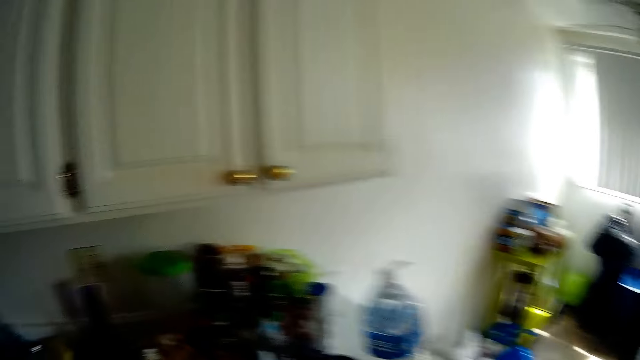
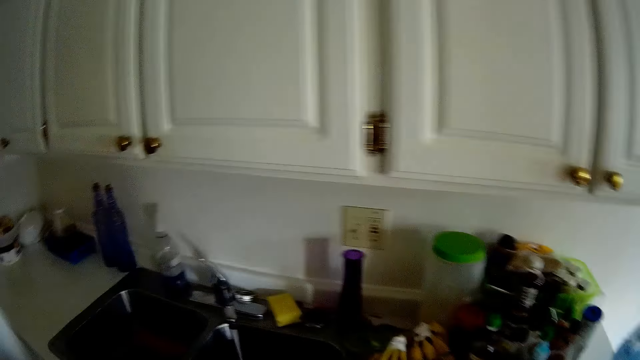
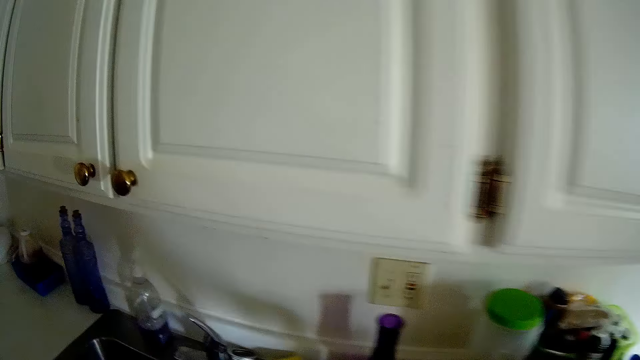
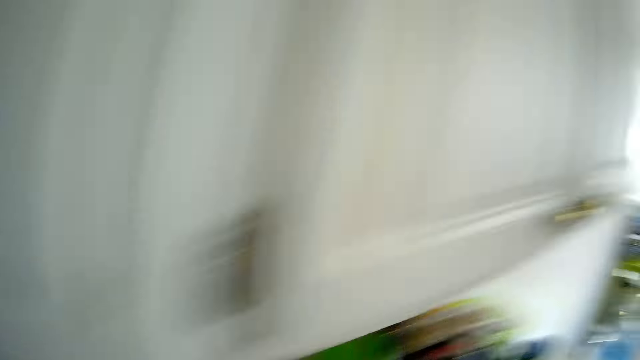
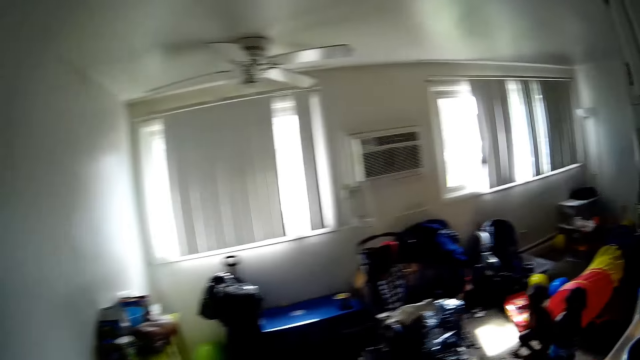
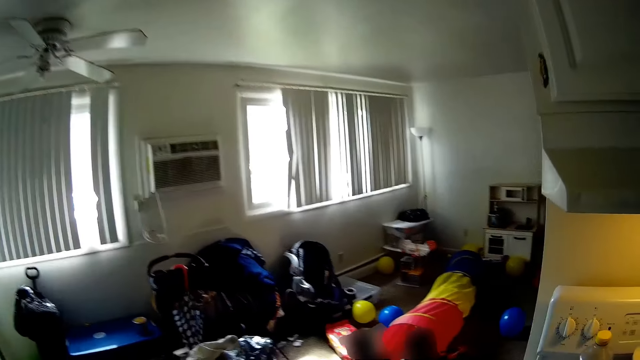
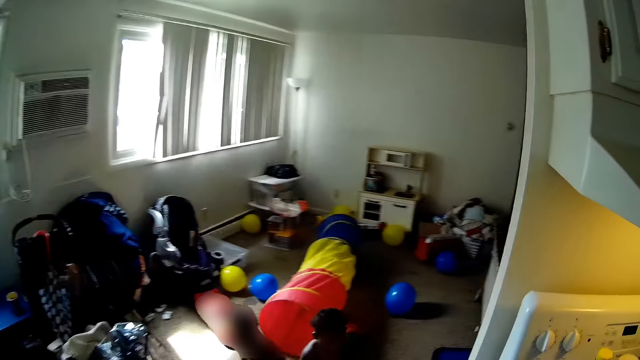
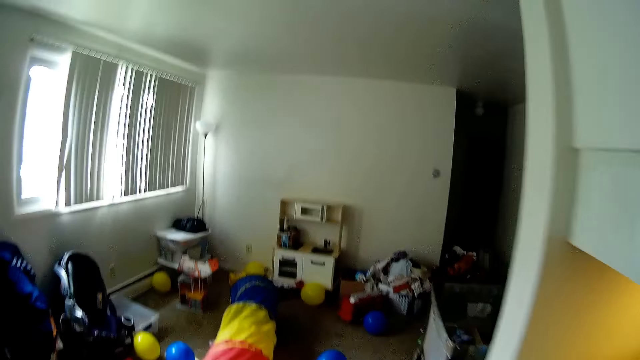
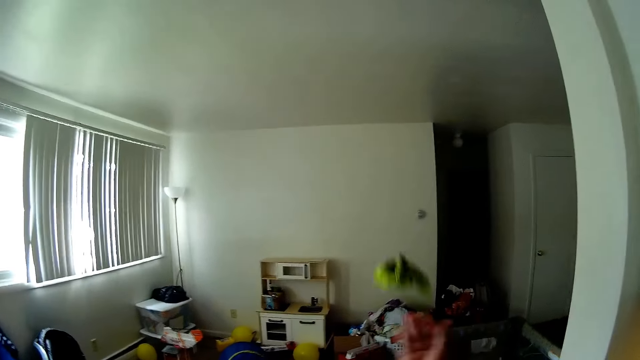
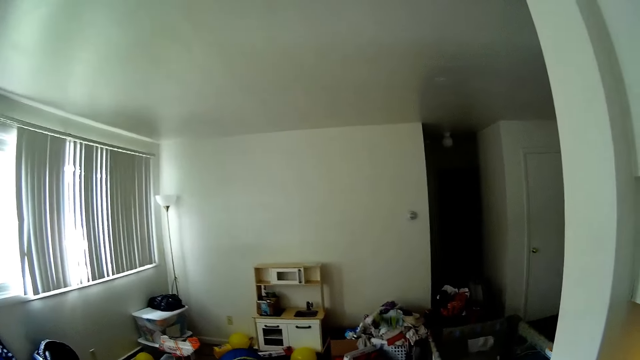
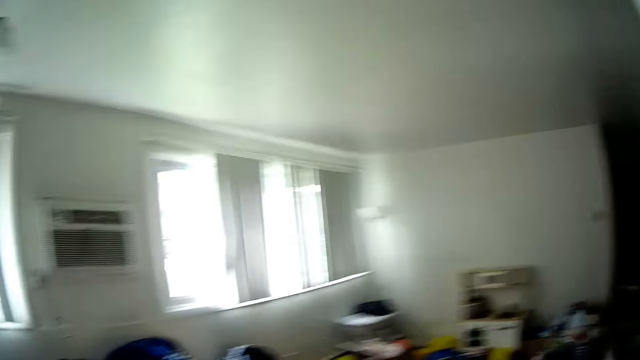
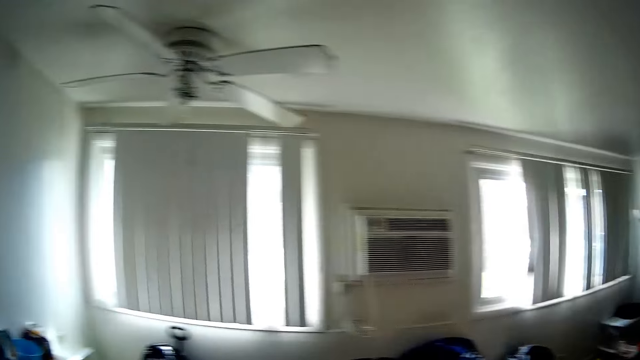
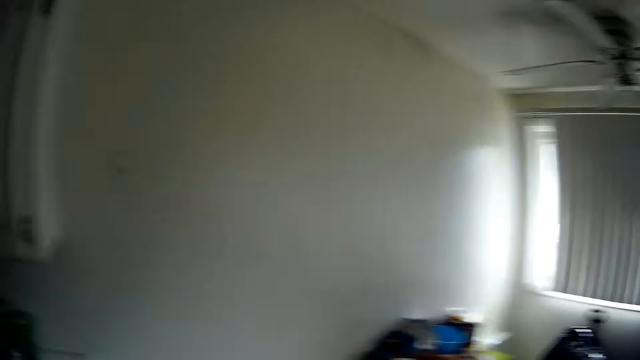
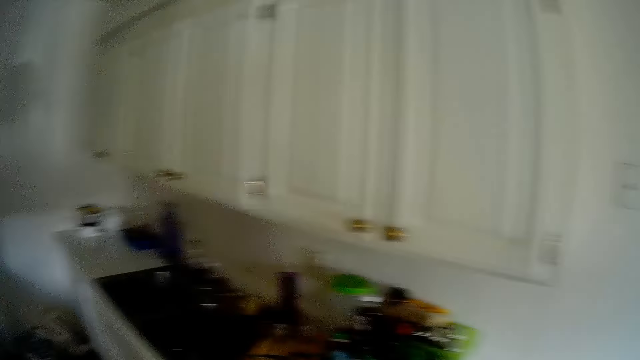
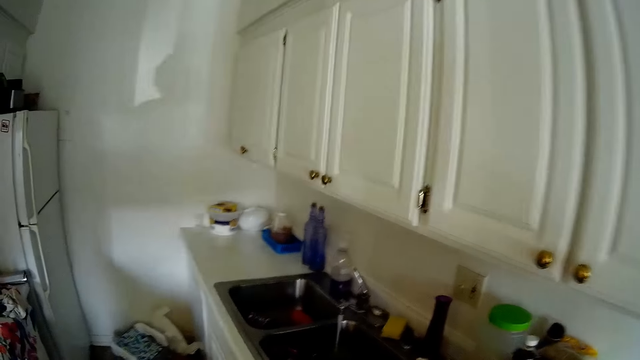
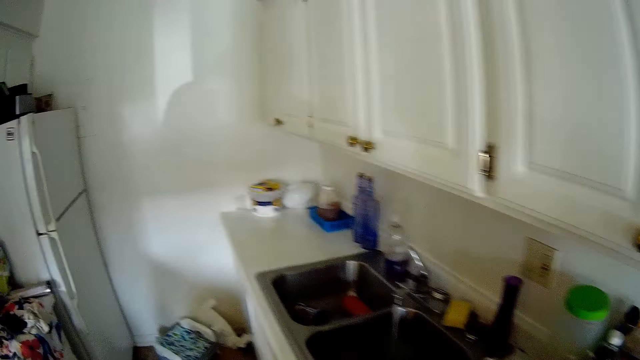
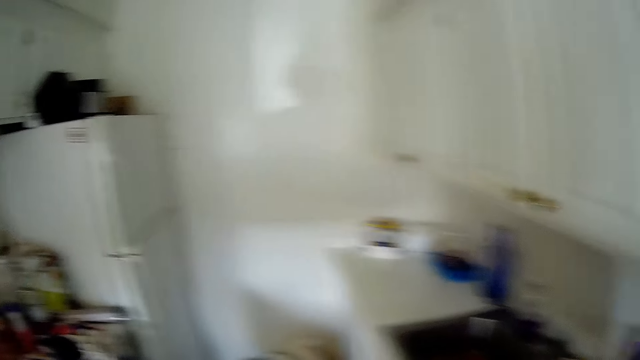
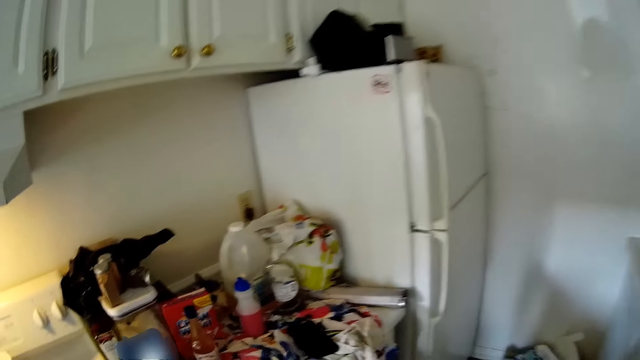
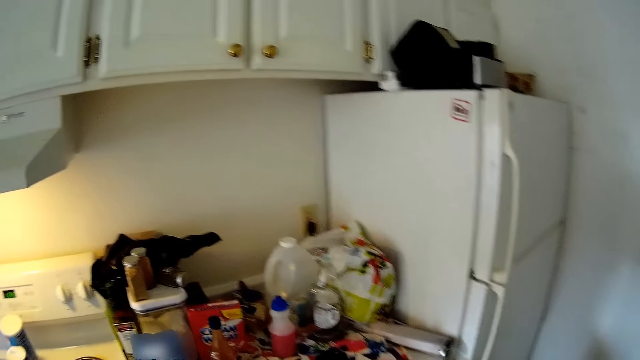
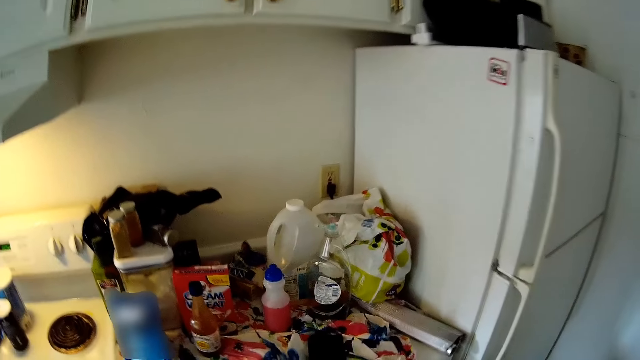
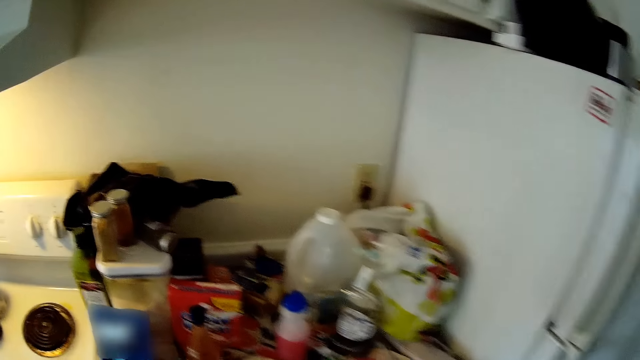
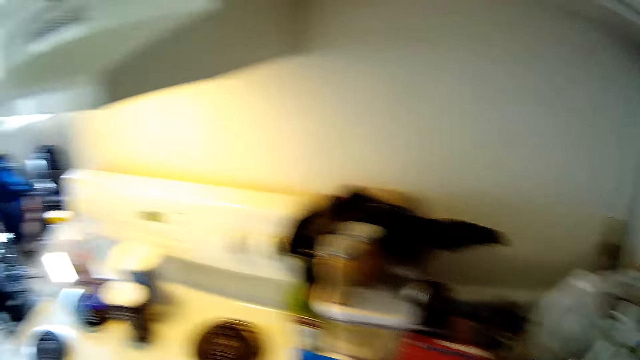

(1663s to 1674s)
The camera wearer walks around the room. She throws the napkin on a heap of clothes with her right hand. She looks around the room. She walks around the room.

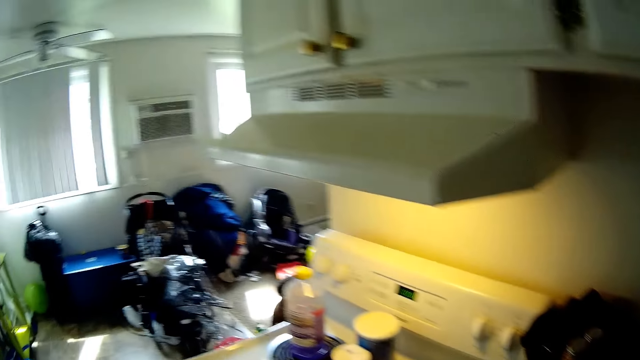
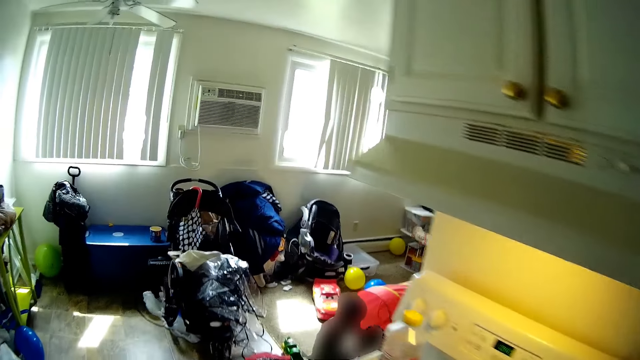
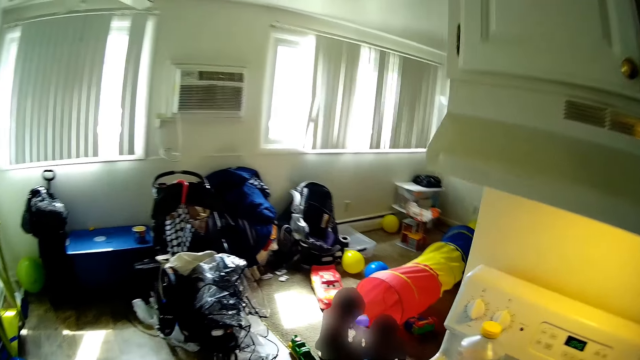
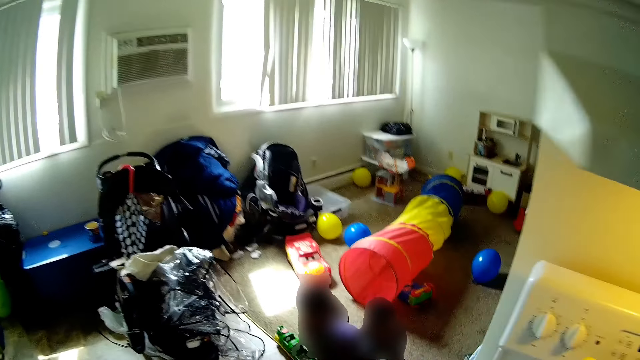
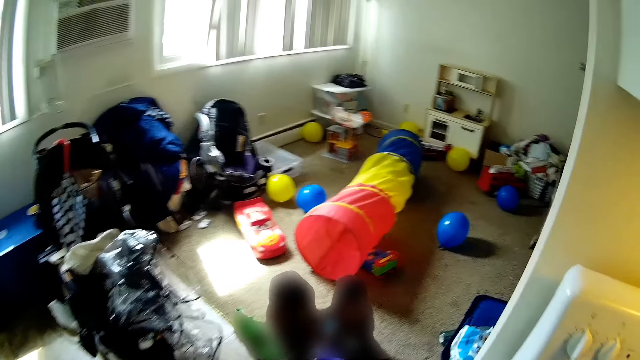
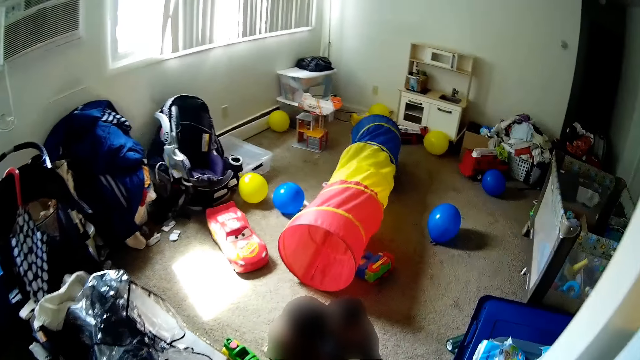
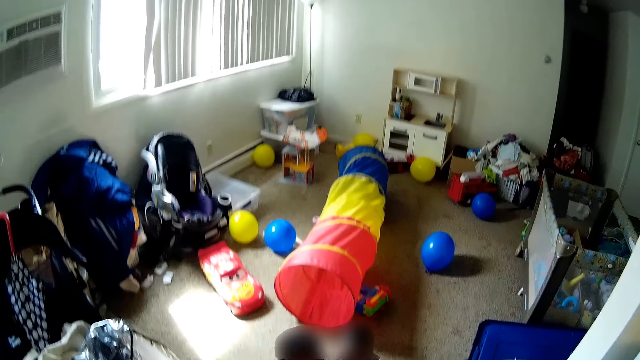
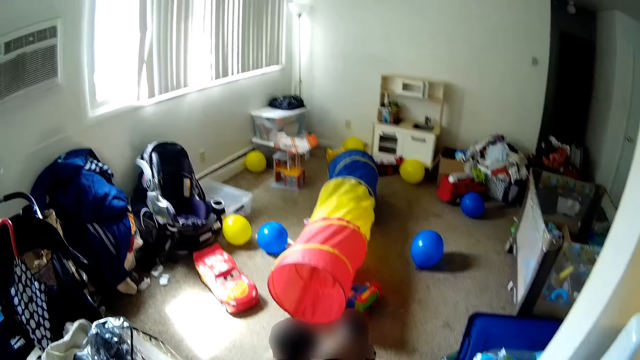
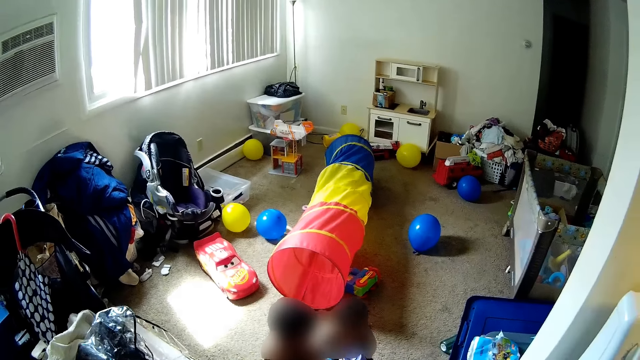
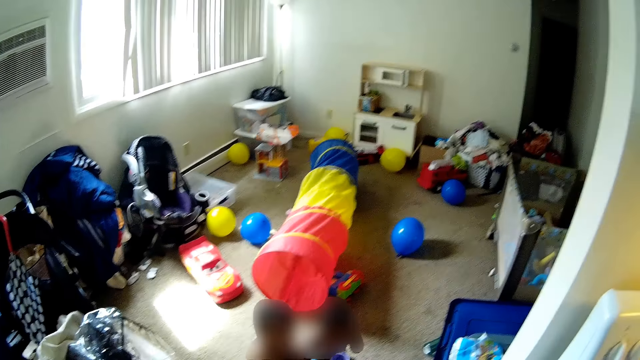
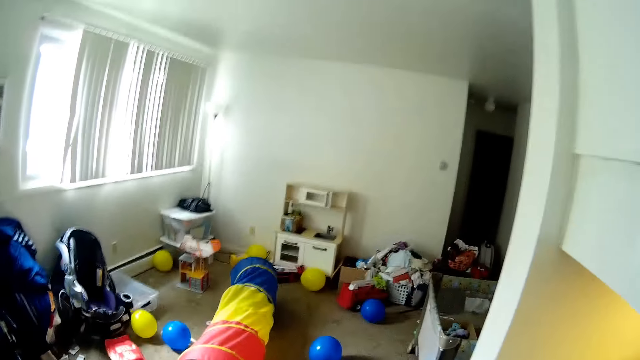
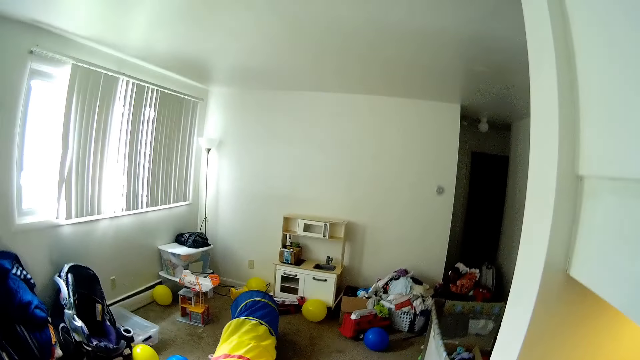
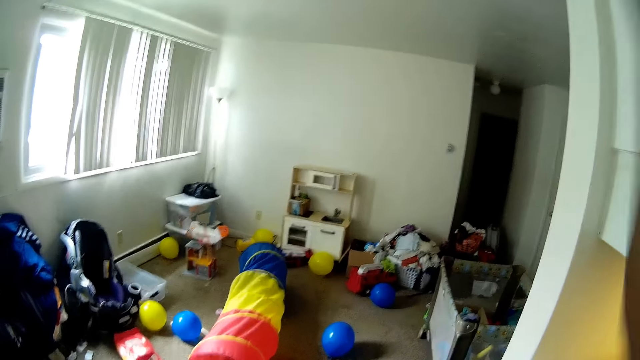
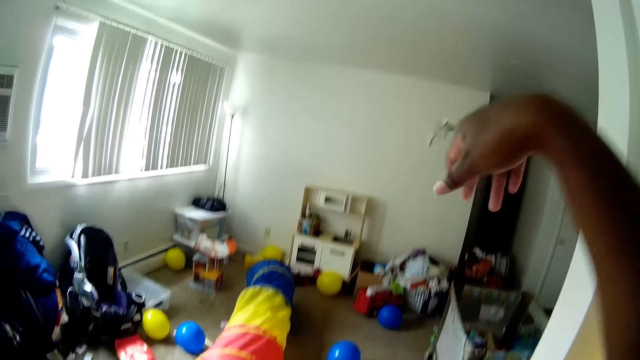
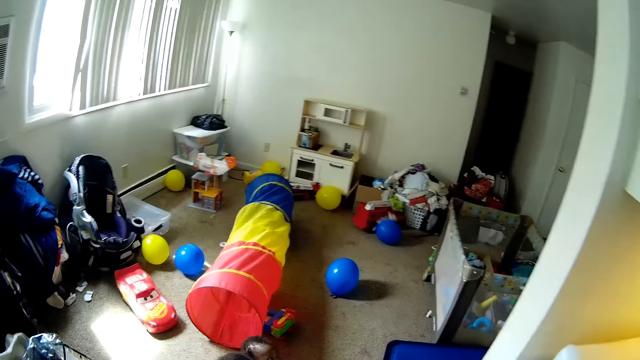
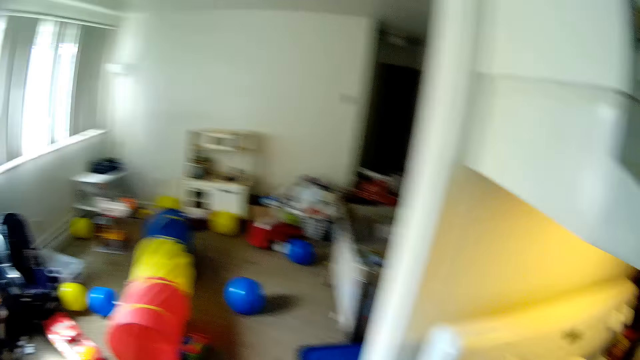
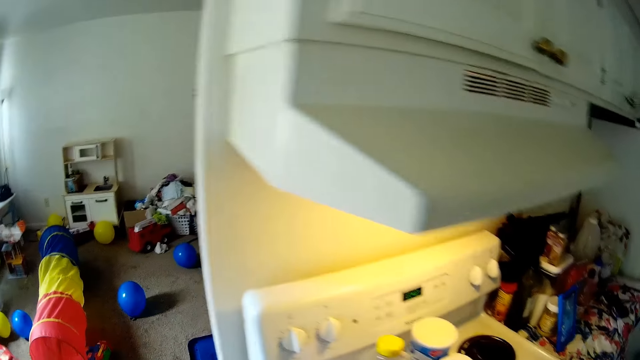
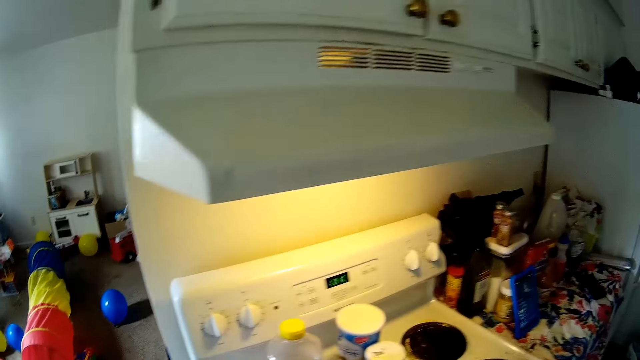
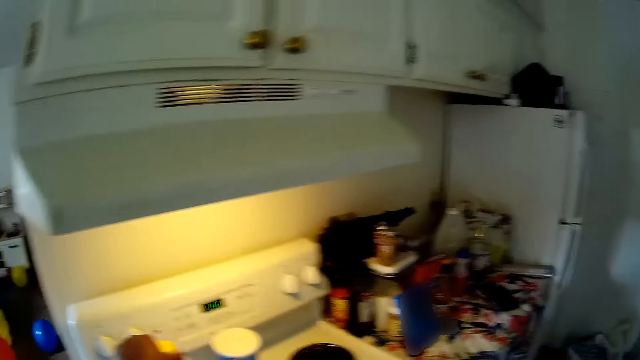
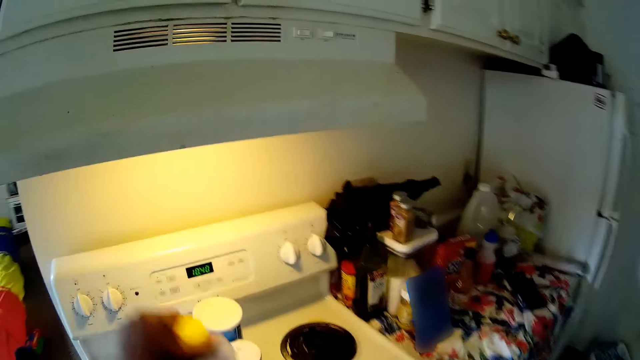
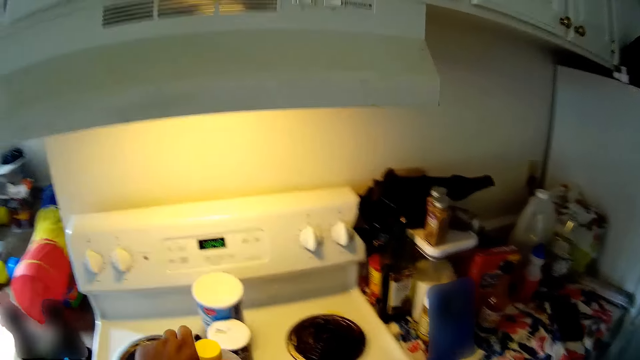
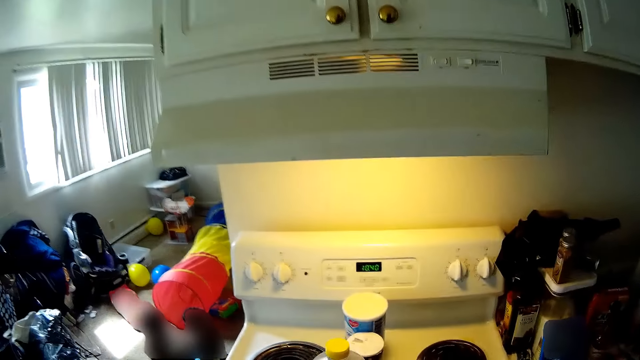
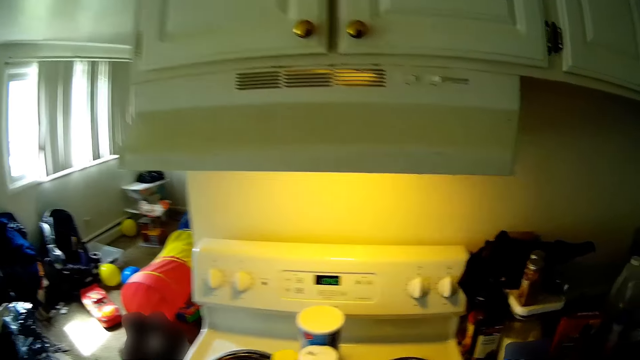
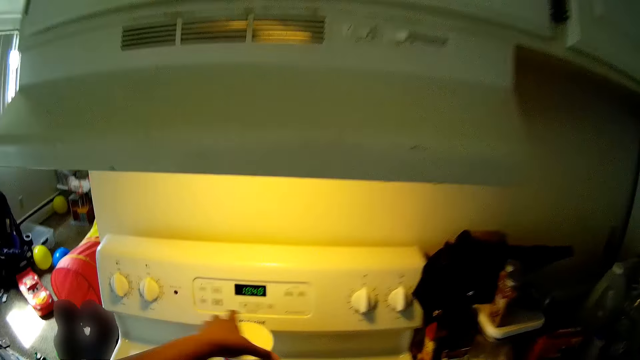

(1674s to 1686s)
A boy picks up a cup from the floor with his left hand. The boy transfers the cup from his right hand to his left hand. The camera wearer talks to the boy. She throws a cloth on the floor with her right hand. She picks up a bottle from a gas cooker with her left hand. She drops the bottle on the gas cooker with her left hand.
